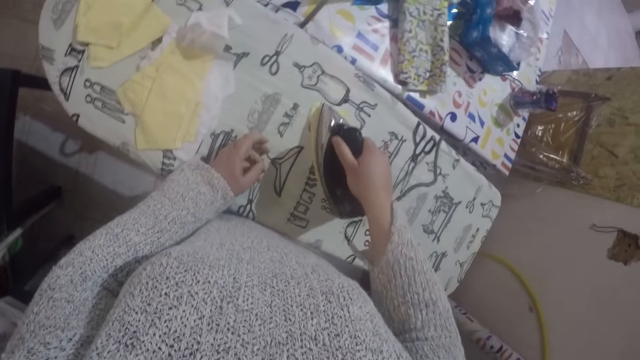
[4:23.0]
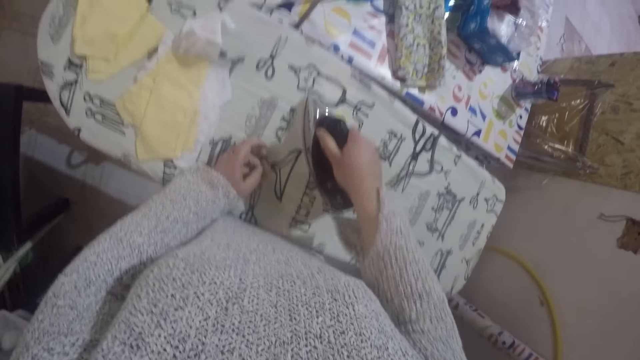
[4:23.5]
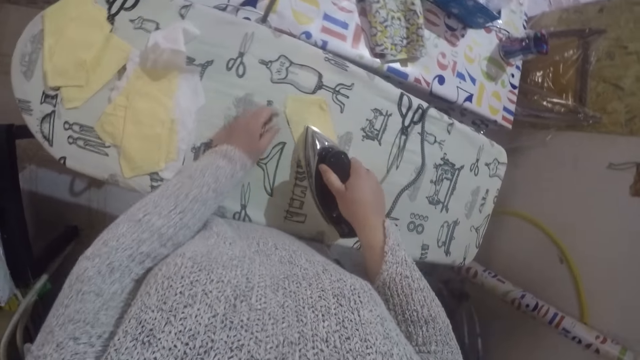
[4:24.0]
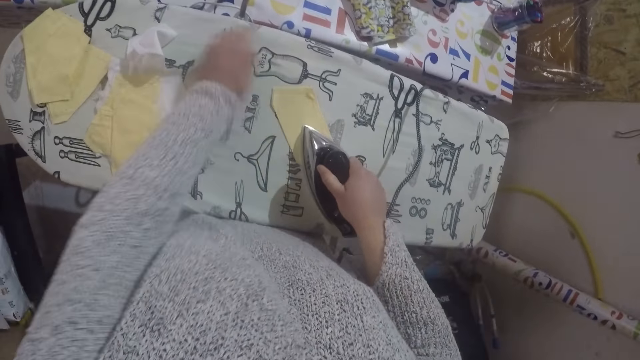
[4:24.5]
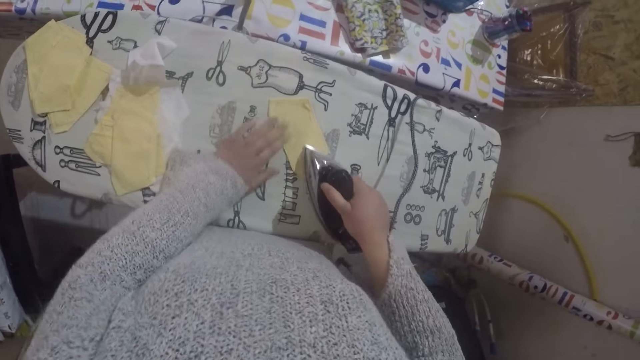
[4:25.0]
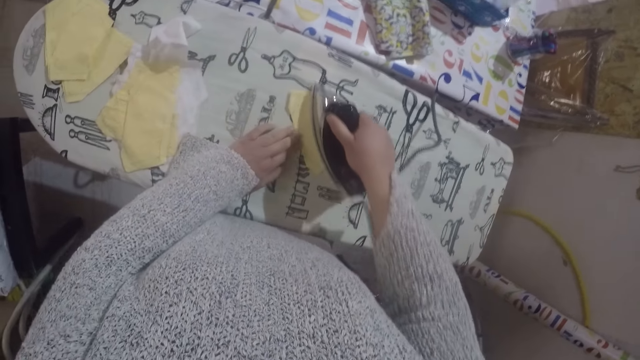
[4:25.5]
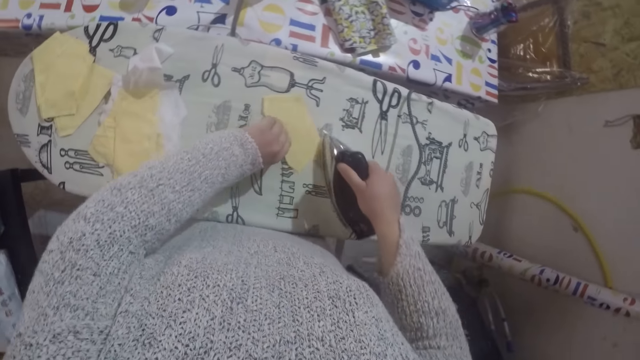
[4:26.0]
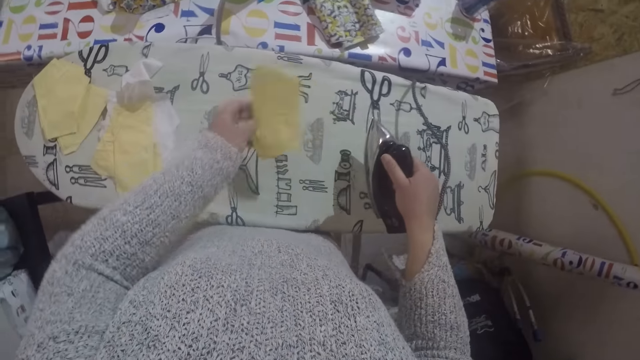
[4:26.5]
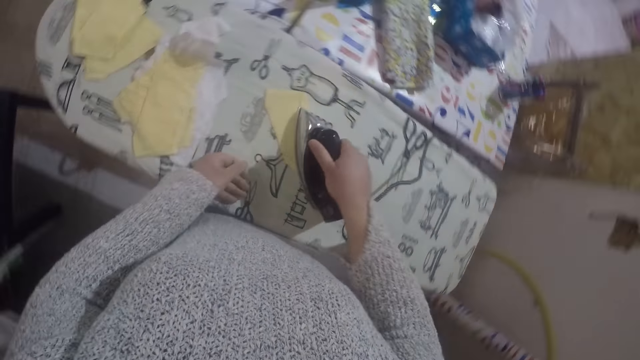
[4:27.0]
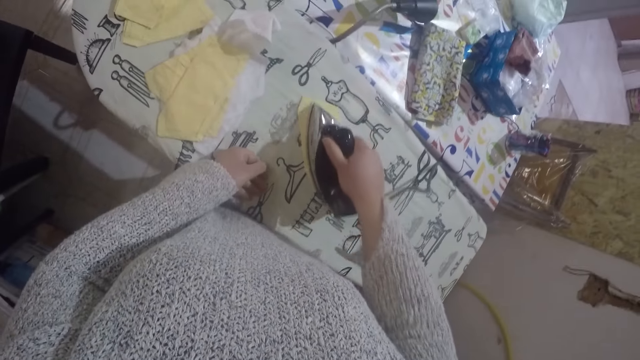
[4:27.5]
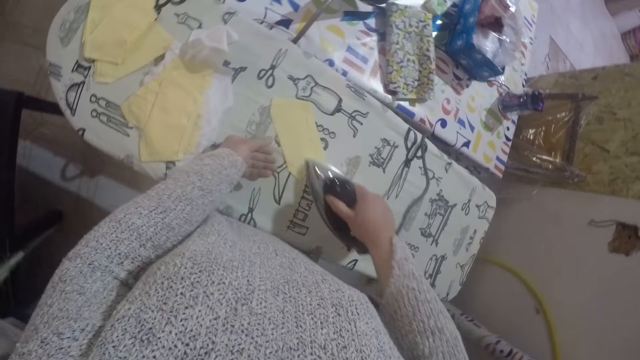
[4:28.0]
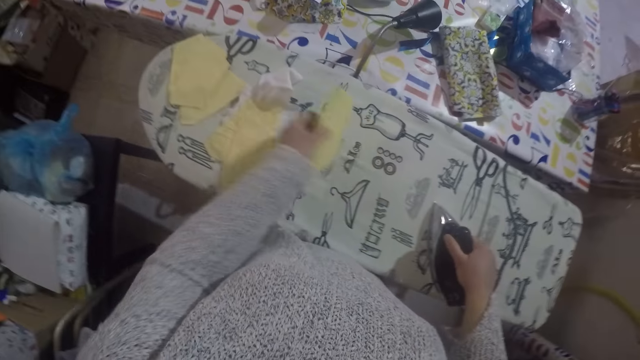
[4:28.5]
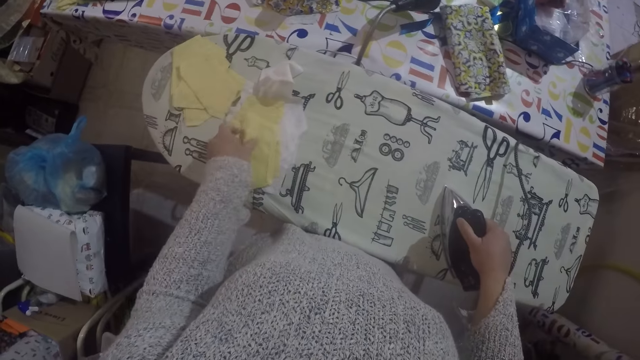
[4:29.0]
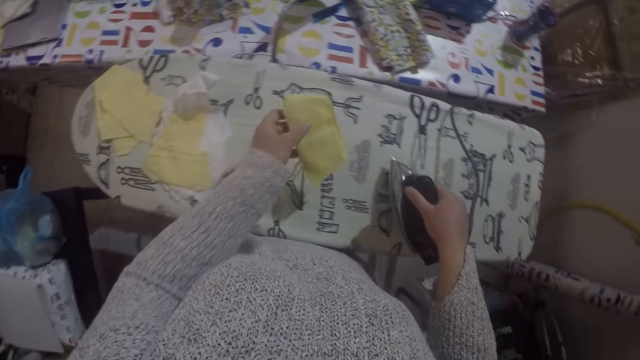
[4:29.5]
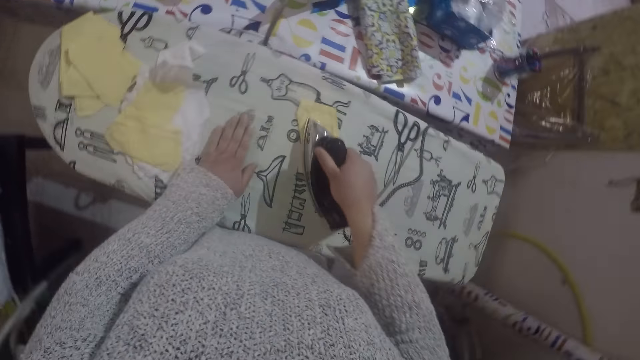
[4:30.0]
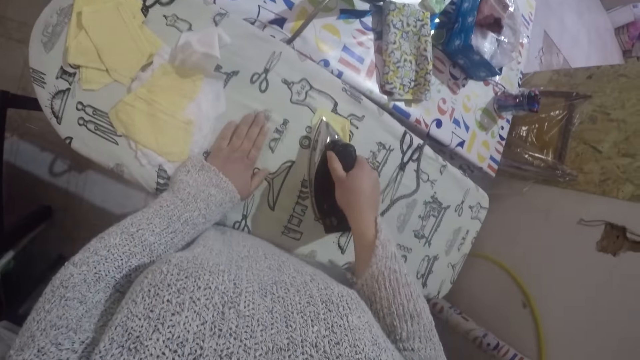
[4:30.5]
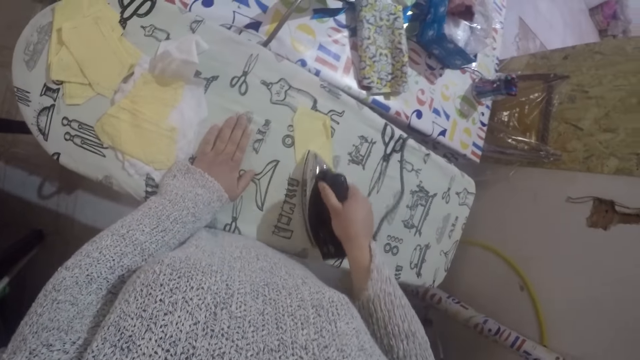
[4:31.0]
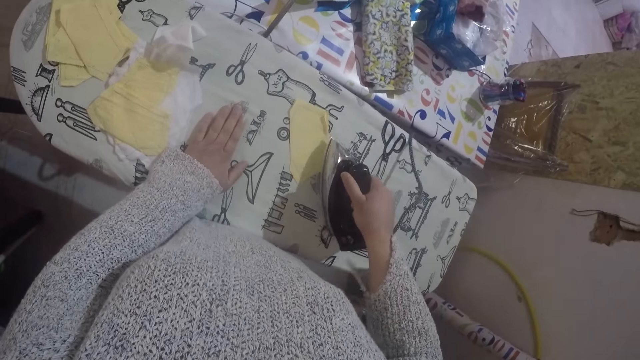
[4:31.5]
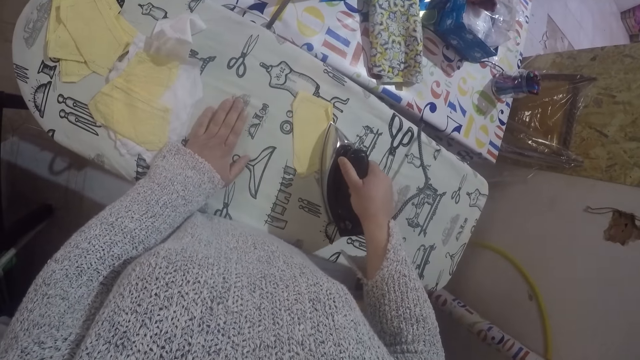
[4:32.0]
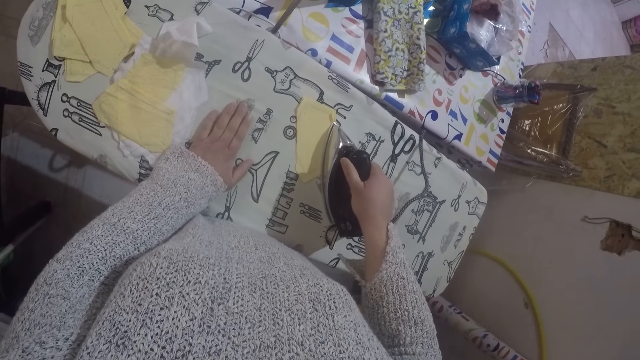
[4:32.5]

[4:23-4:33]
The camera wearer irons the cloth. They sweep out the impurities on the cloth with the left hand. They iron the cloth, turn the cloth upside down and iron the cloth. They move the material to the pile. They put the cloth aside on the ironing board. They move the material towards the iron box. They take the cloth. They iron the material with the iron box.

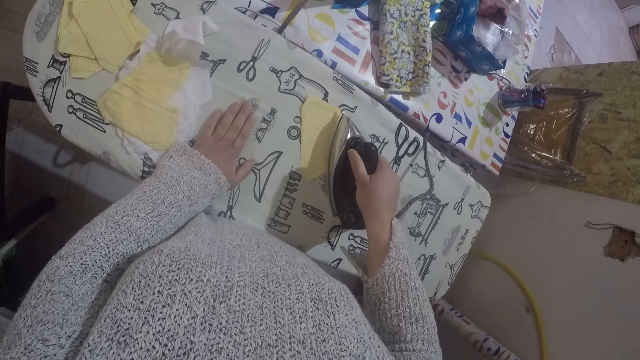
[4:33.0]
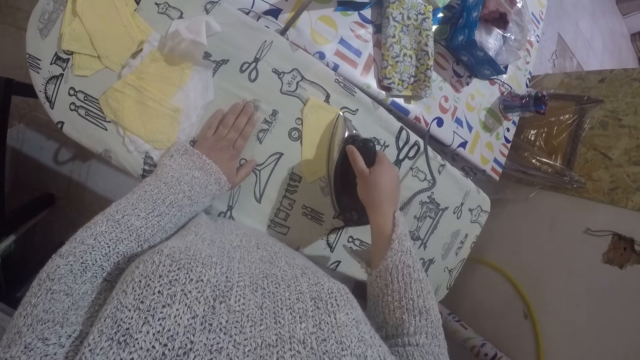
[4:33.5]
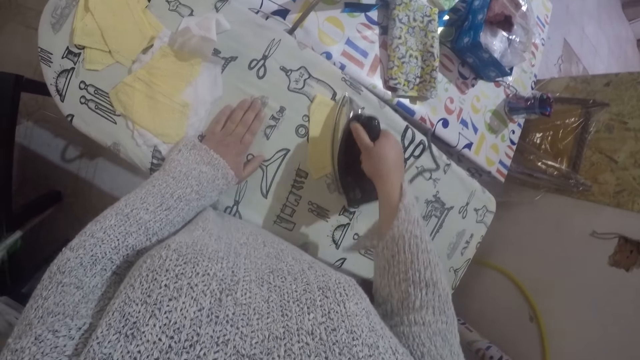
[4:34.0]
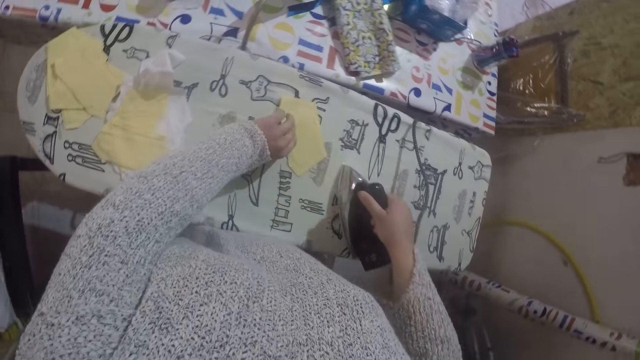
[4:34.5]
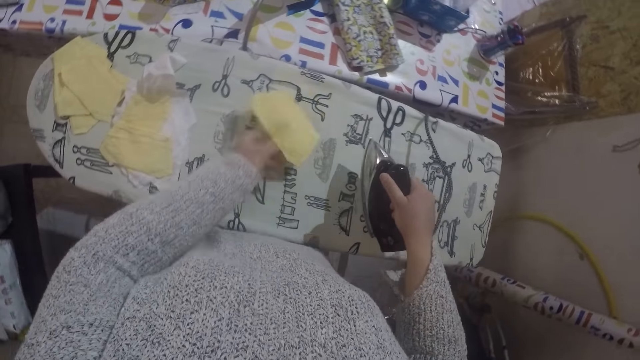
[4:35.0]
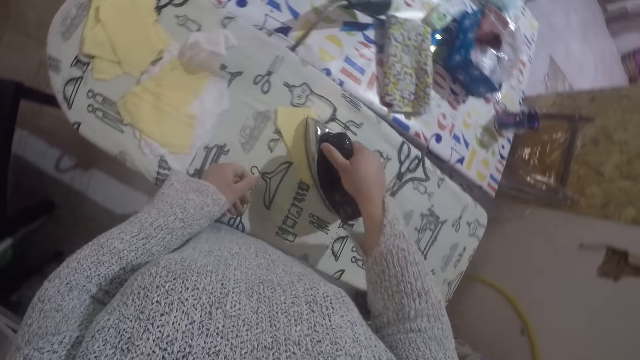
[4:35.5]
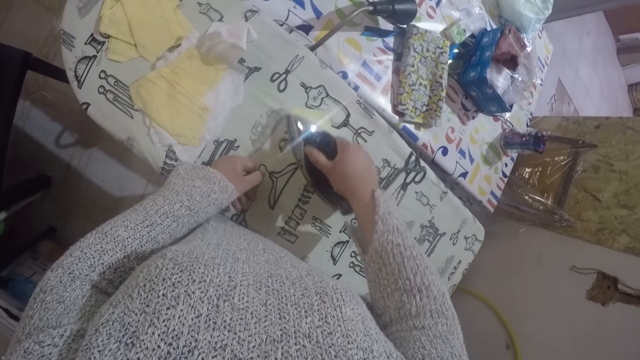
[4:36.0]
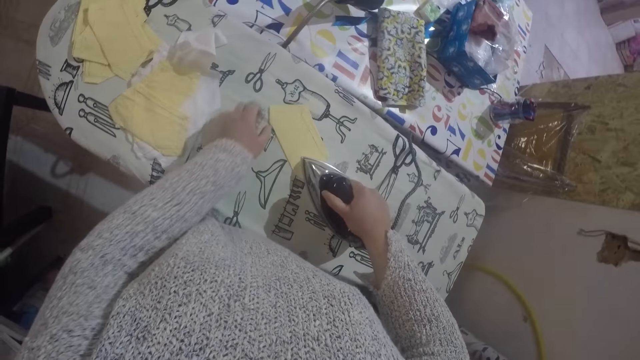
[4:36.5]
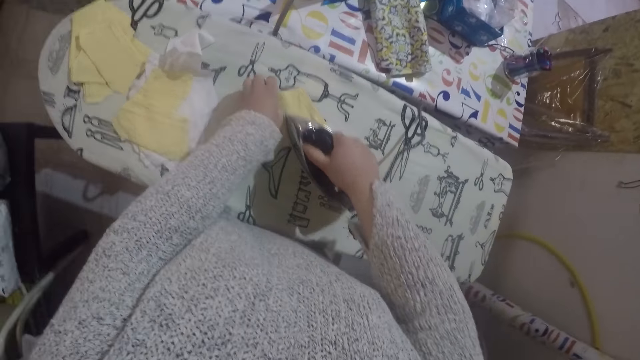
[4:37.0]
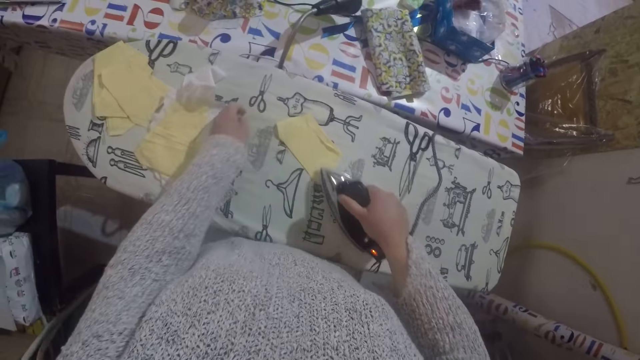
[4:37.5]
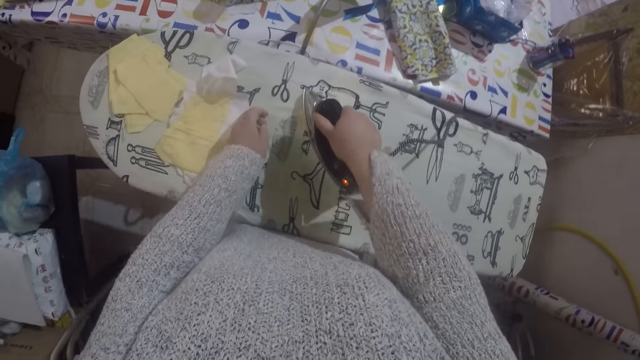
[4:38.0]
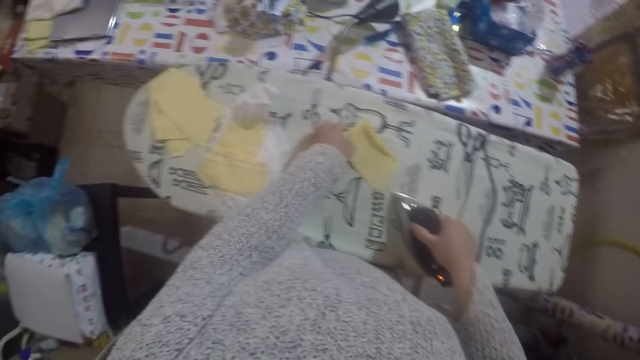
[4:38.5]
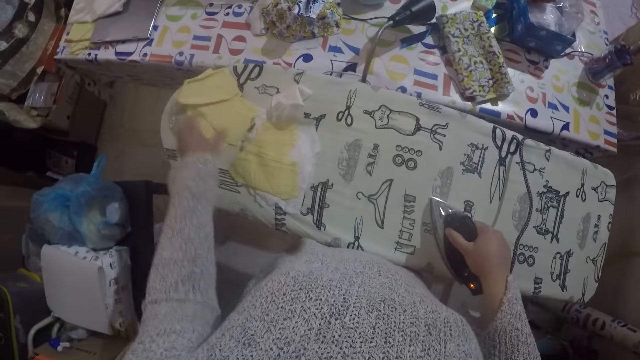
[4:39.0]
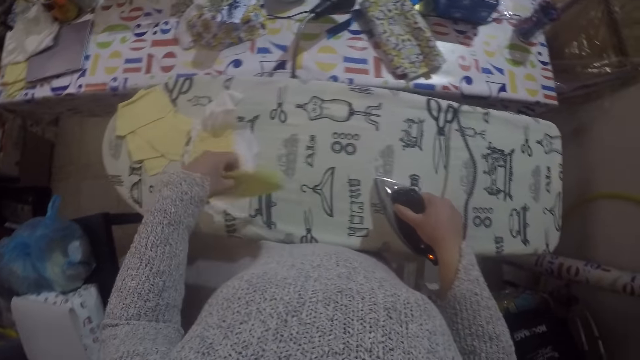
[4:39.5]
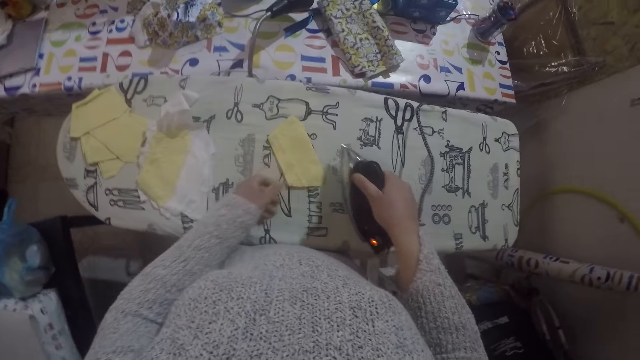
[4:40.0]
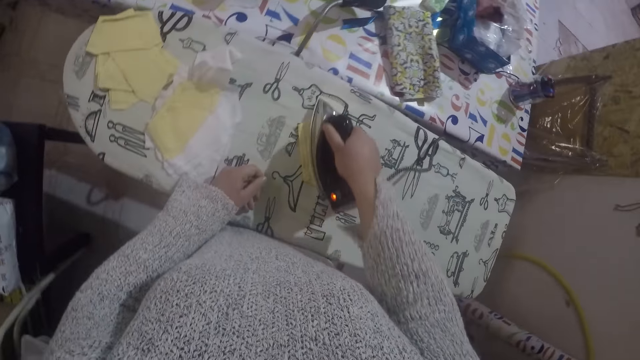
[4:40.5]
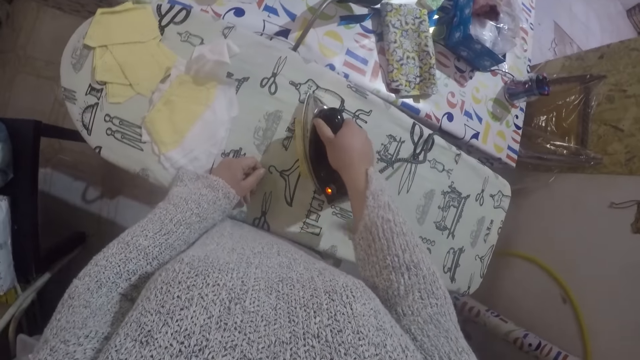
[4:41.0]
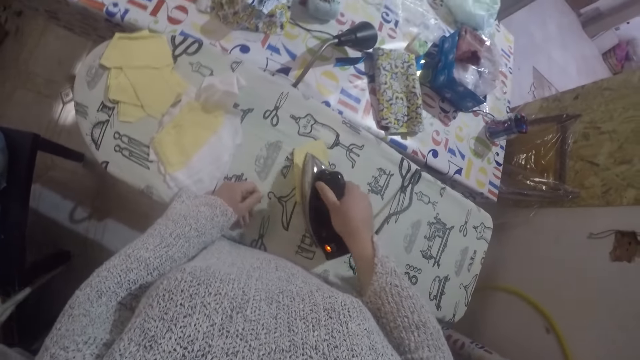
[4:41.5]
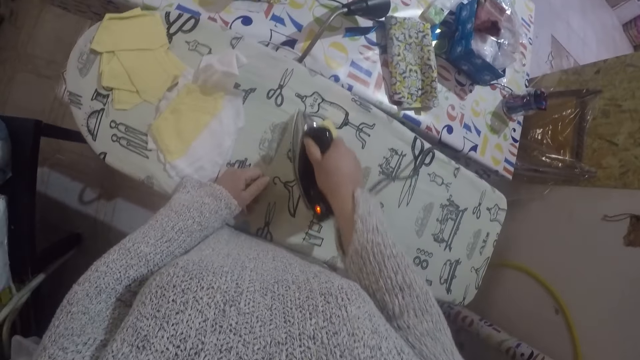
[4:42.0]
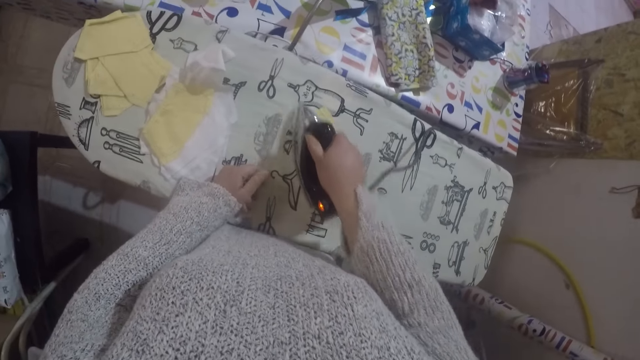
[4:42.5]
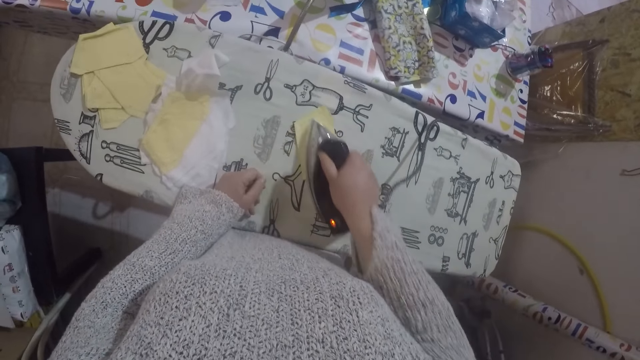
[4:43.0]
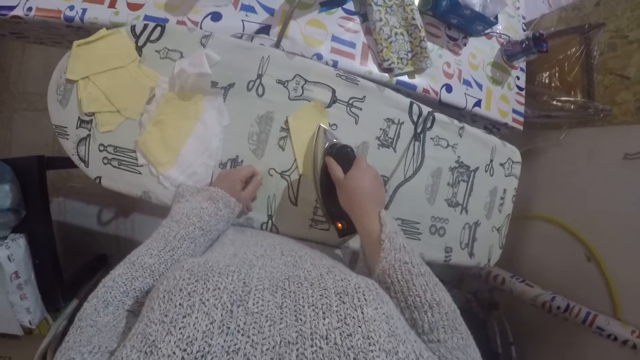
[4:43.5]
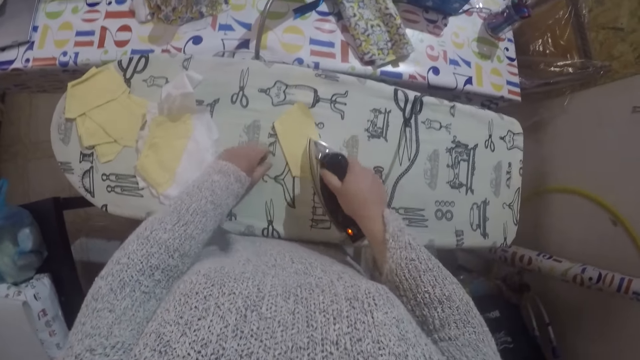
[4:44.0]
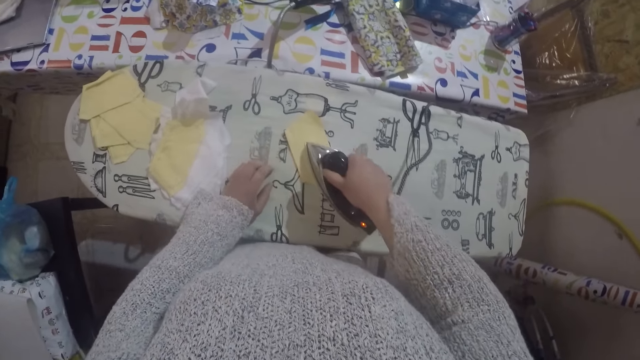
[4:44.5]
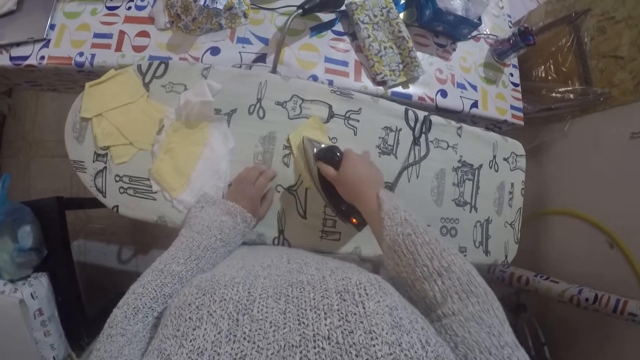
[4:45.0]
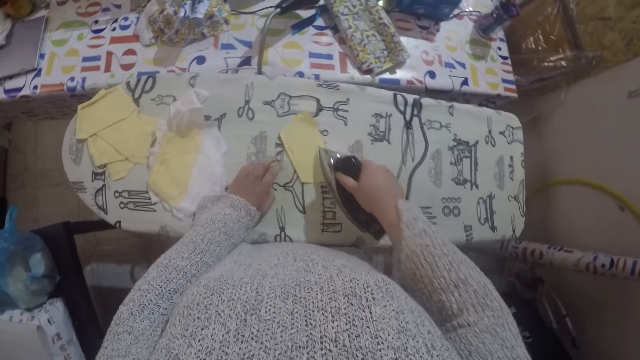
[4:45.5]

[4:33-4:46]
The camera wearer turns the cloth upside down. They iron the cloth. They move the material to the pile. They throw the cloth on the ironing board. They move the material towards the iron box. They take the cloth. They iron the material with the iron box.
